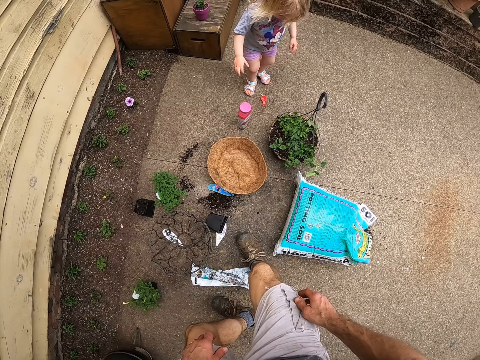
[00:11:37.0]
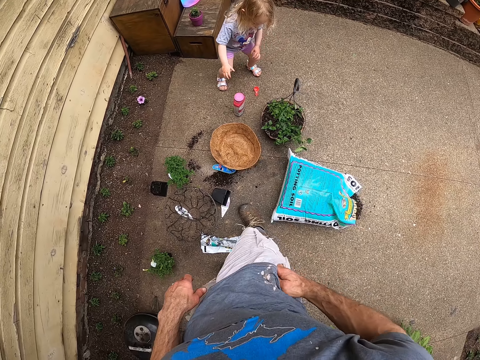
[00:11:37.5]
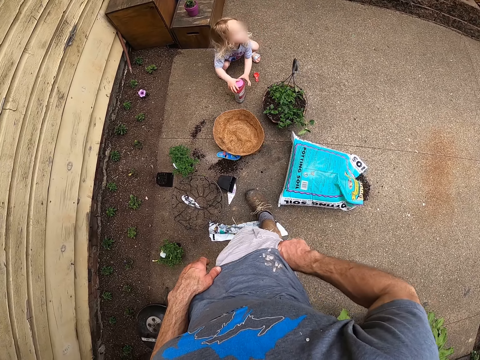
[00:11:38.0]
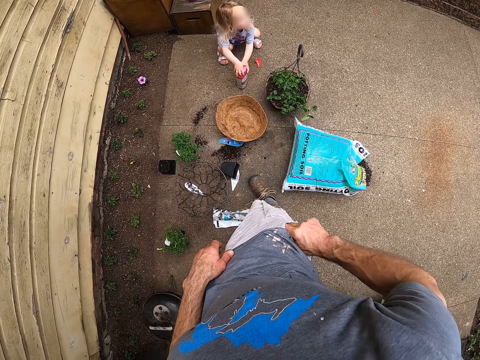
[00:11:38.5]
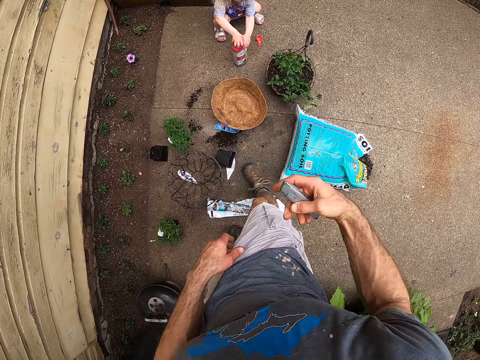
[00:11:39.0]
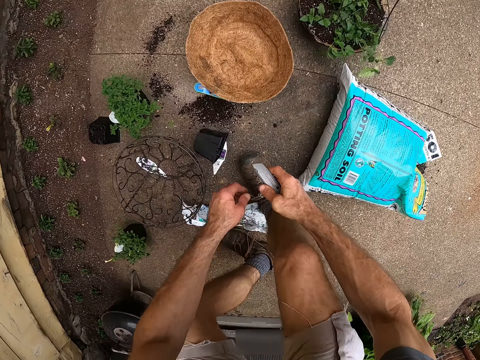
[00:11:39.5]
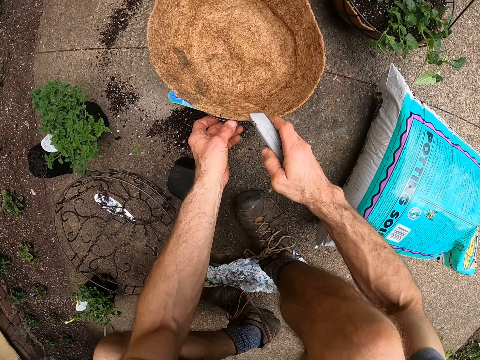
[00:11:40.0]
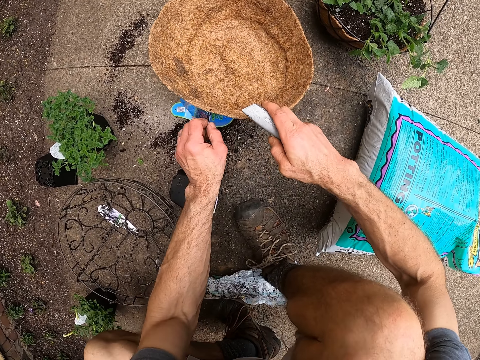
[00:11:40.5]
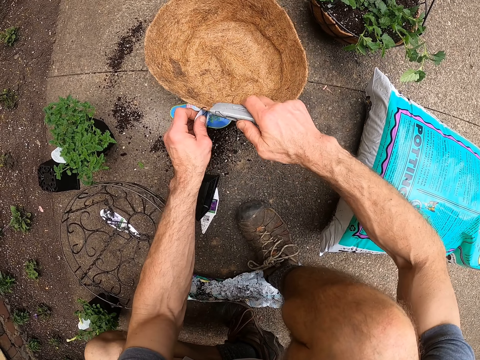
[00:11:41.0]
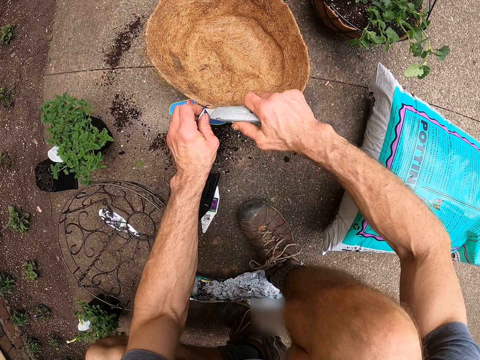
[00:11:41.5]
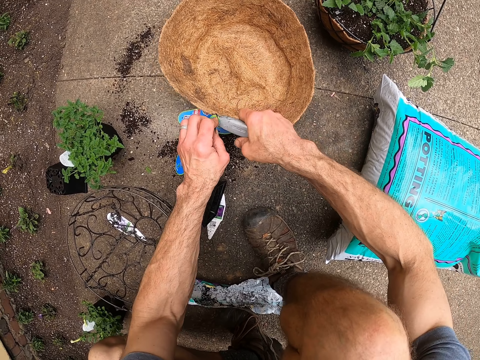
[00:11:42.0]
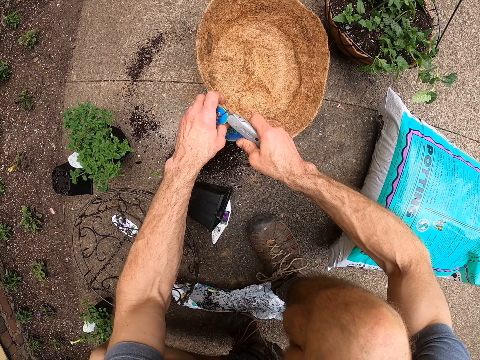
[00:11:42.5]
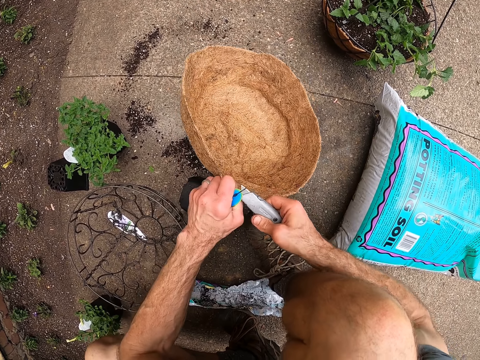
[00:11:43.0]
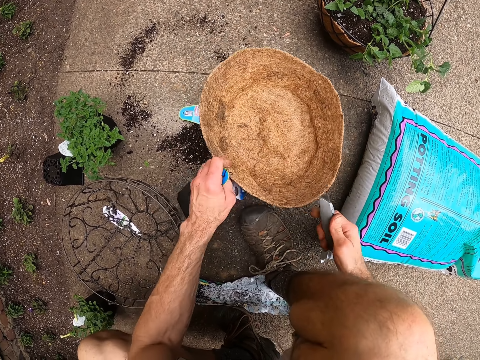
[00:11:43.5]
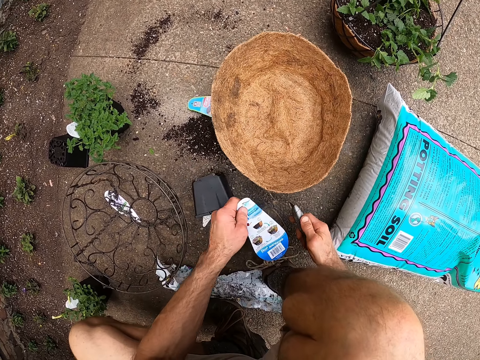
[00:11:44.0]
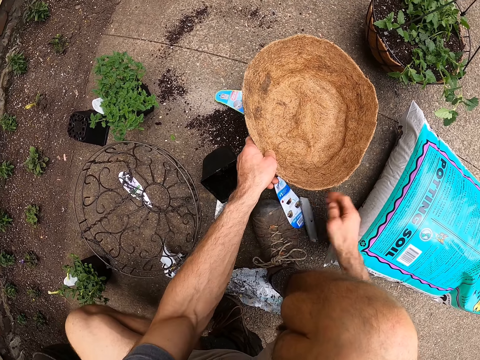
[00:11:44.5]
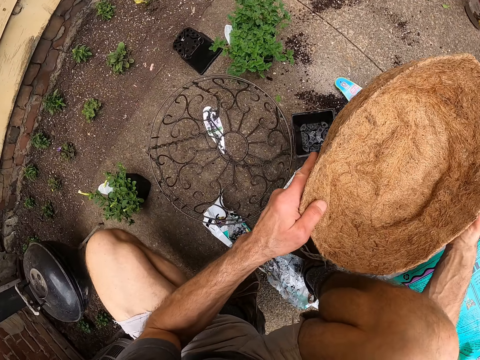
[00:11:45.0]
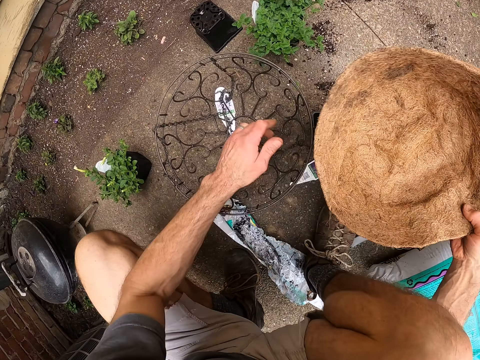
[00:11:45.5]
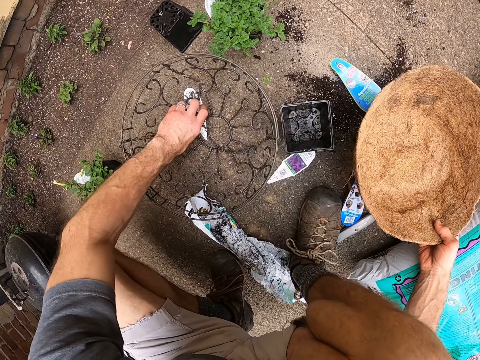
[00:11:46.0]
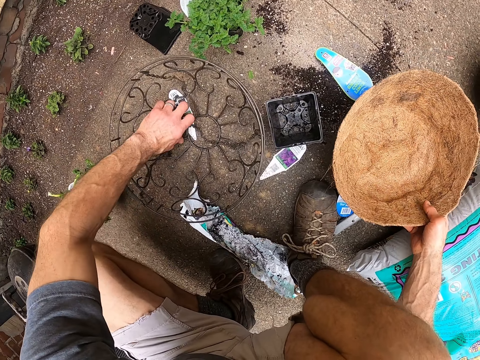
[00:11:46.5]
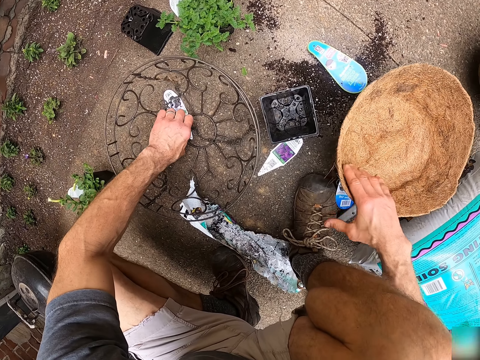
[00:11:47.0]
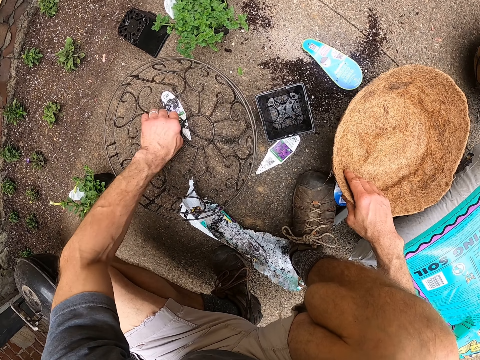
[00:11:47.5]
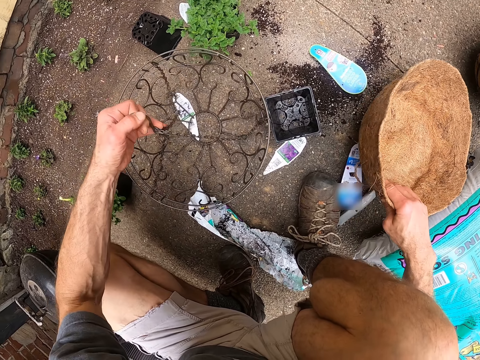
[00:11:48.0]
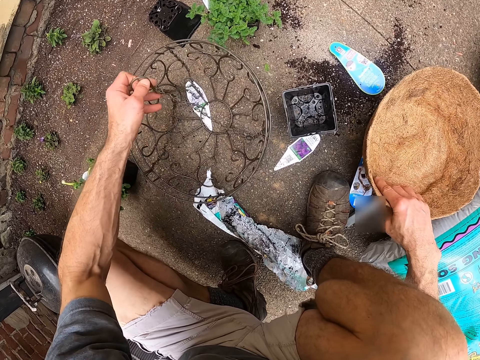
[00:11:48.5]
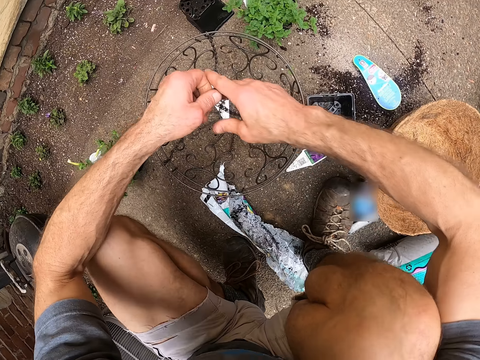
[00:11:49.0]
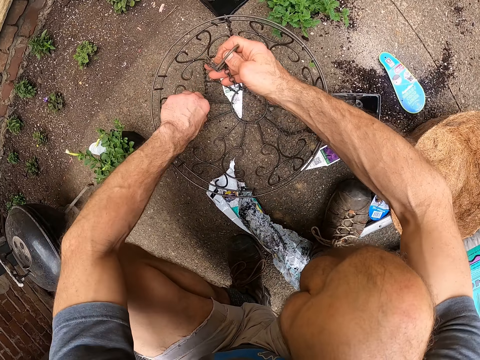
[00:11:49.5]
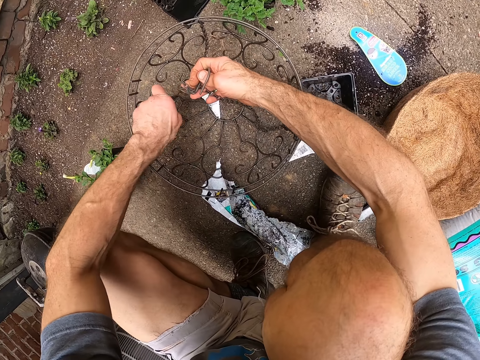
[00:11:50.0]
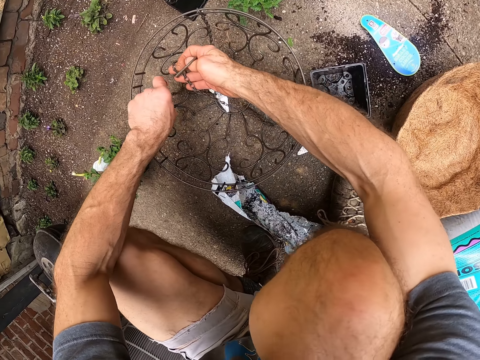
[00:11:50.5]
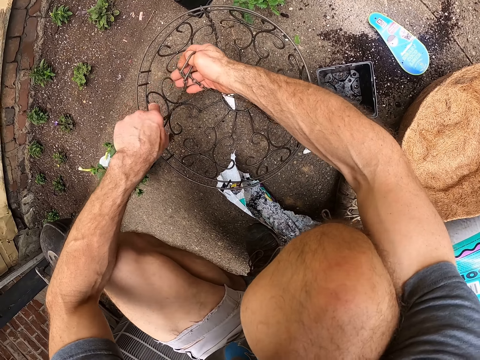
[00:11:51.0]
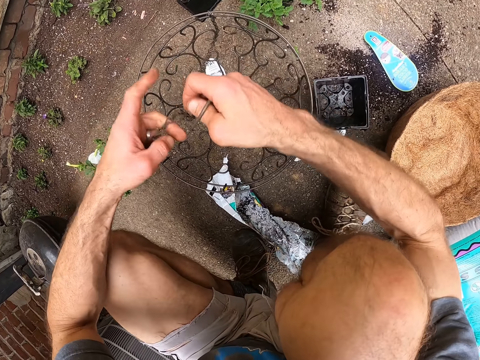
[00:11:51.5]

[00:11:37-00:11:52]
The camera wearer brings out a retractable knife from his shorts. He cuts a tag on the raffia pot with the knife. He throws the tag on the floor. He takes the raffia pot on the floor. He places the knife on the floor. He places the raffia pot on the floor. He pulls the chain of the plant hanger.

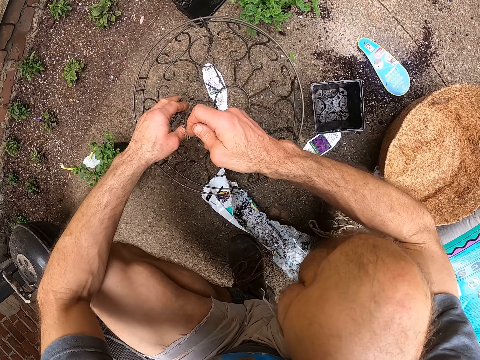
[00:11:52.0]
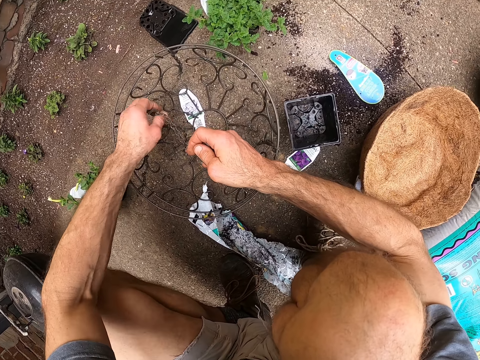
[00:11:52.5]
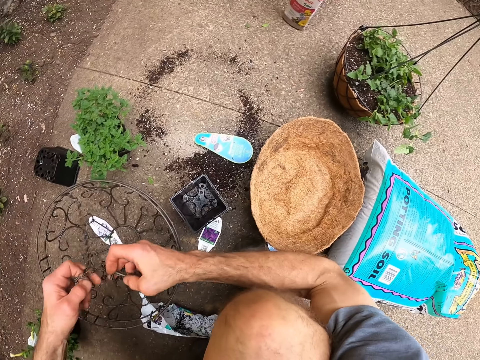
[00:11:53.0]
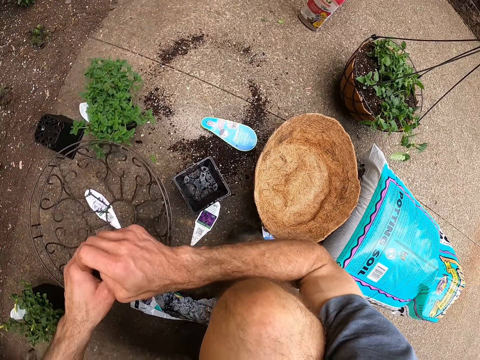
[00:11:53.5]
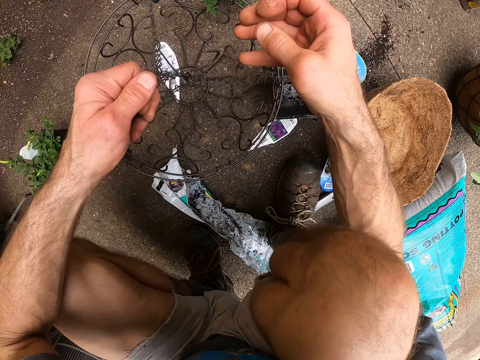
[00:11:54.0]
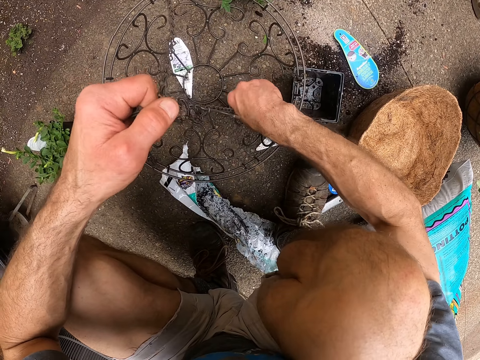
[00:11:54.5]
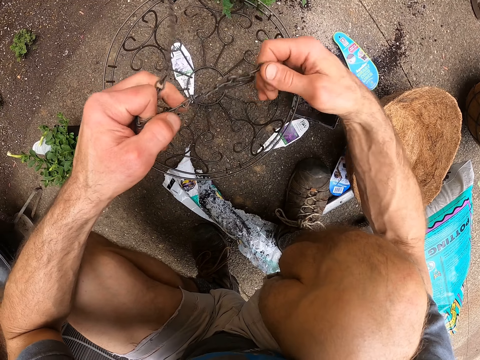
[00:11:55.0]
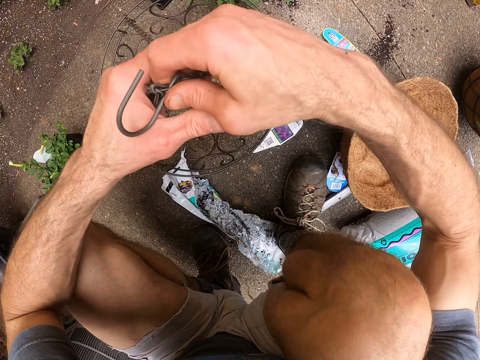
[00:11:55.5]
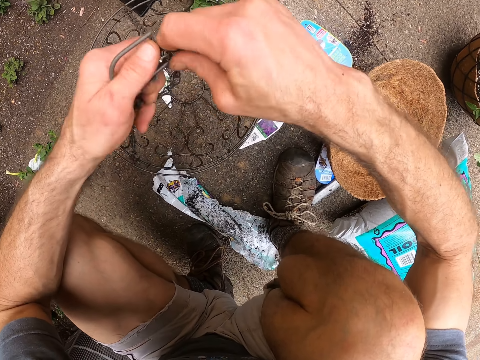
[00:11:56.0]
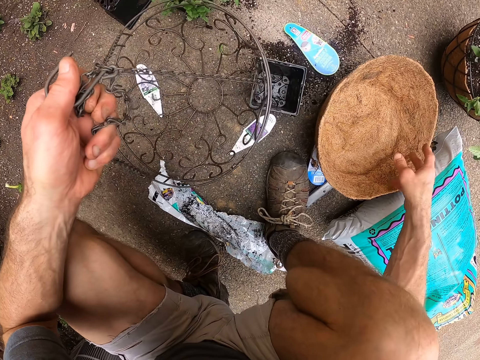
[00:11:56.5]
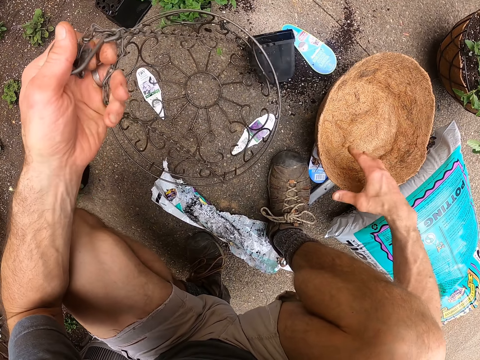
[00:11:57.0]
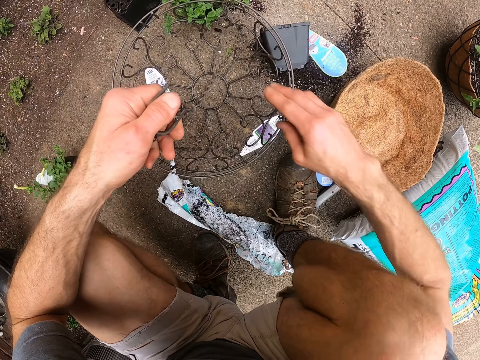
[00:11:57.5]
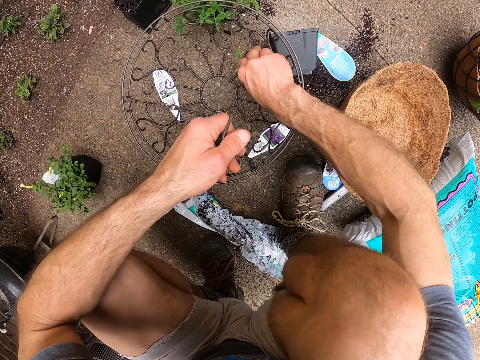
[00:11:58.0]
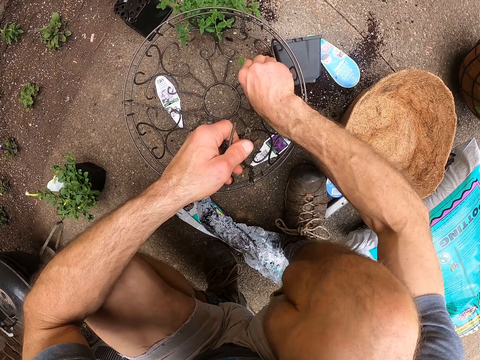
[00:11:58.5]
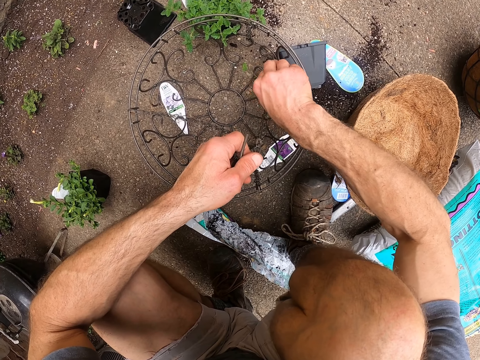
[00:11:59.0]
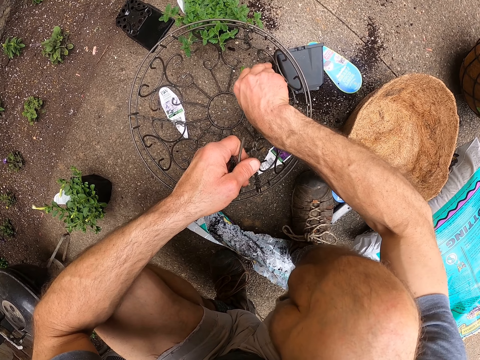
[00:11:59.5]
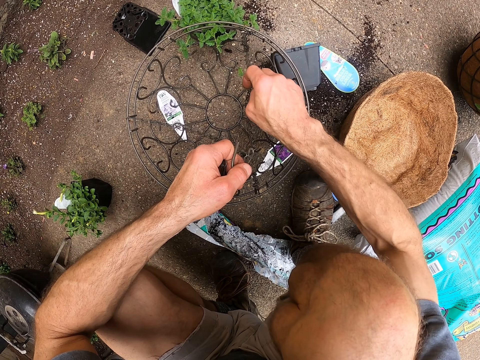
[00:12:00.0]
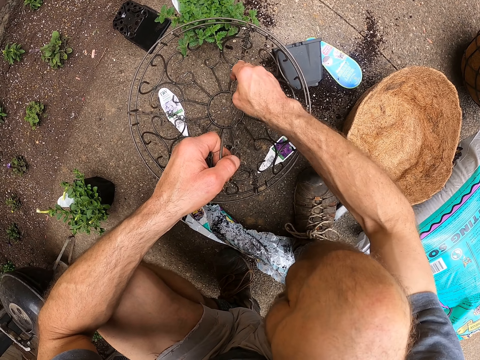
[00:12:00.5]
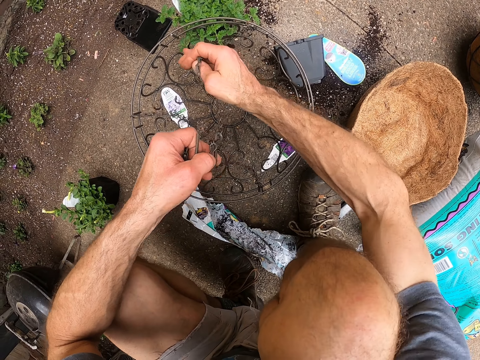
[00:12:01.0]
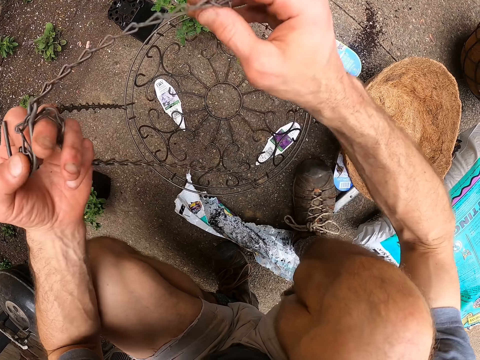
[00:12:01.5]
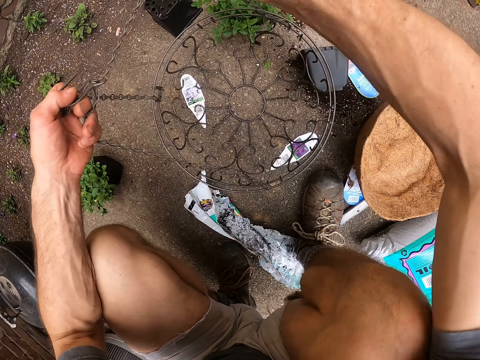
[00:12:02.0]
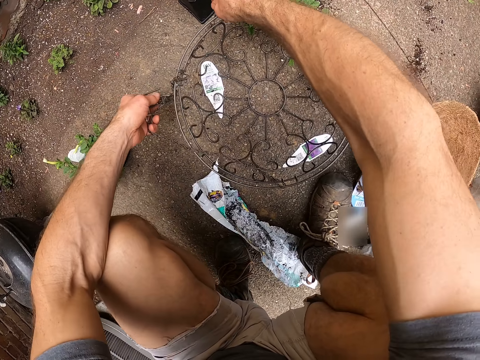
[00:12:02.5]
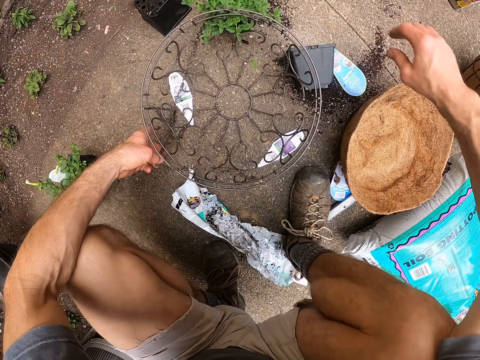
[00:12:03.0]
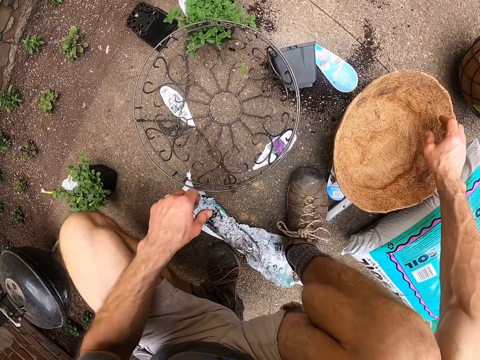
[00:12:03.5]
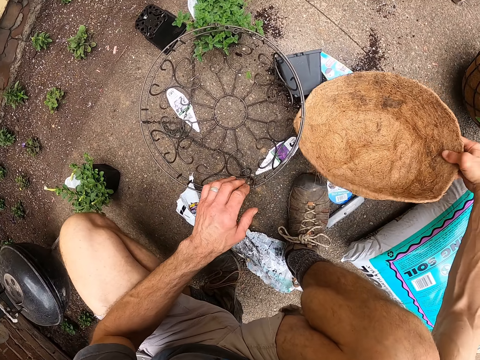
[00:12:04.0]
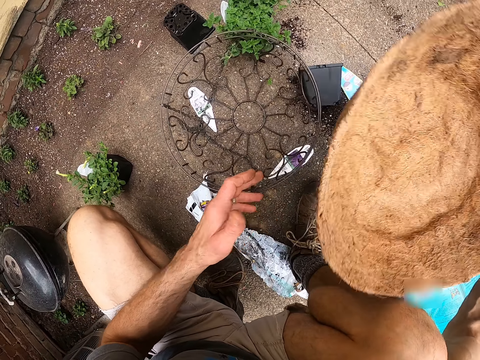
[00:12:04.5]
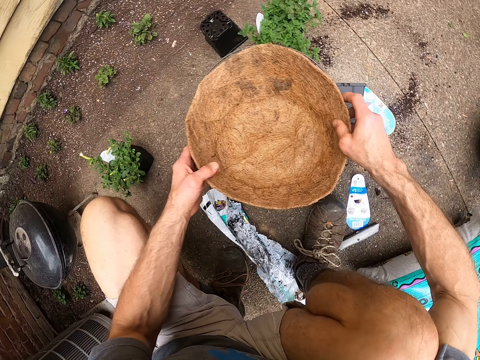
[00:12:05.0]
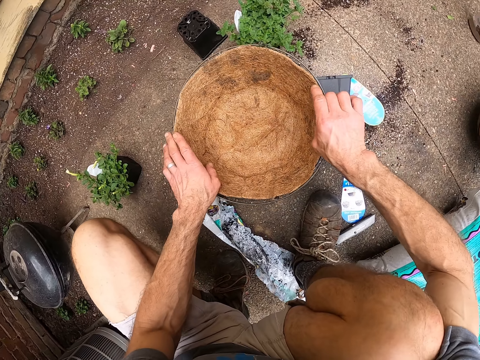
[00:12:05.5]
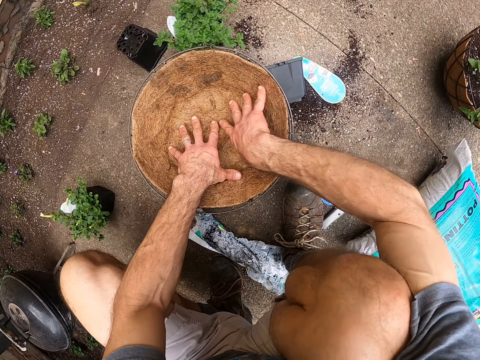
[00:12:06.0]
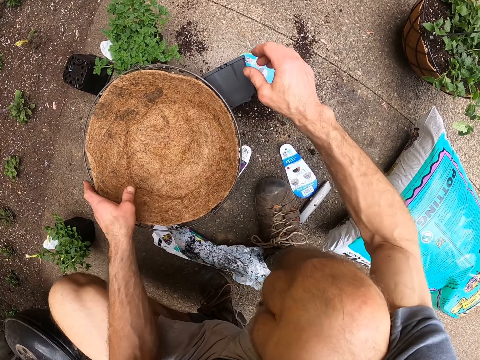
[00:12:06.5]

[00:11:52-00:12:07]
The camera wearer takes the raffia pot on the floor. They place the raffia in the plant hanger.
